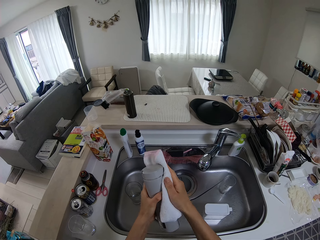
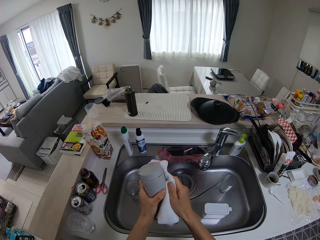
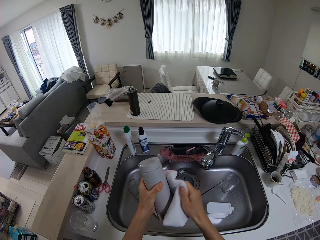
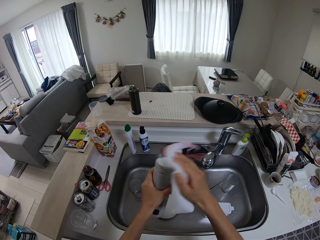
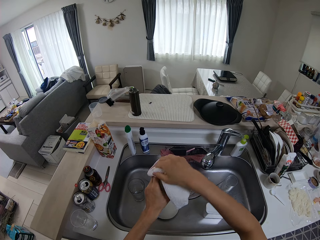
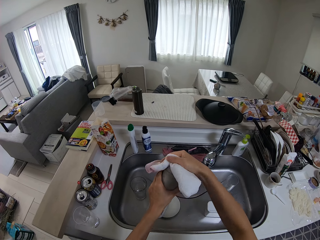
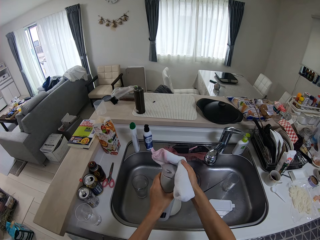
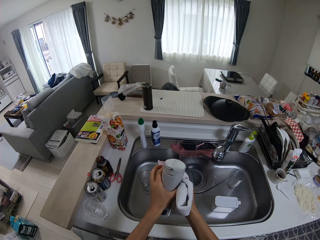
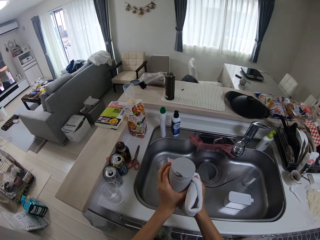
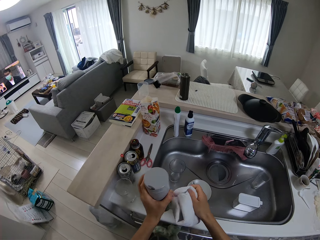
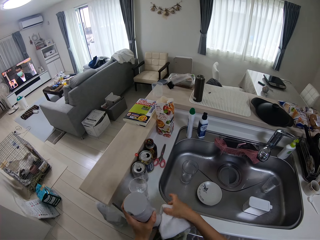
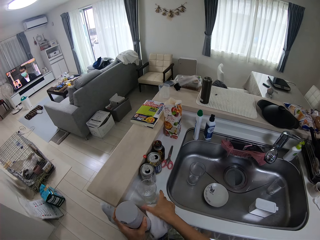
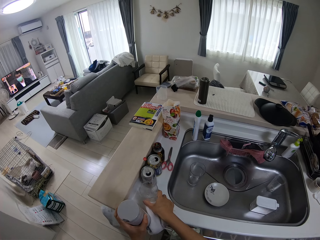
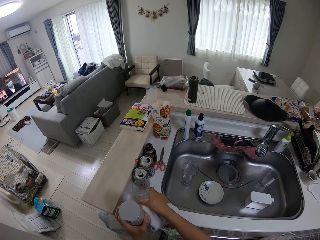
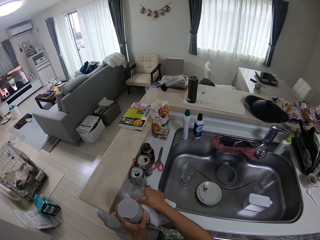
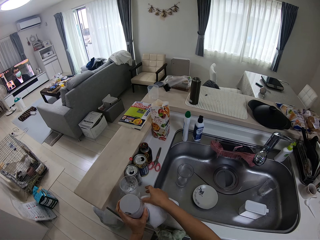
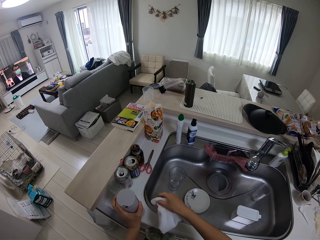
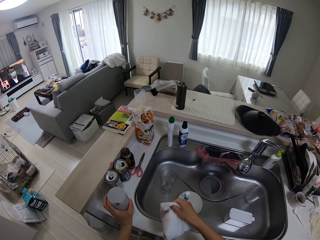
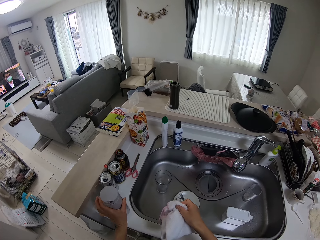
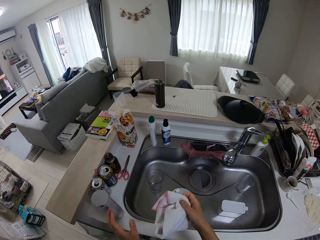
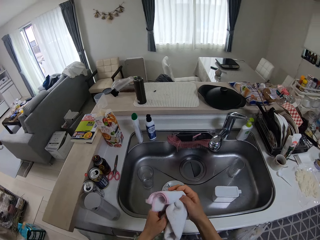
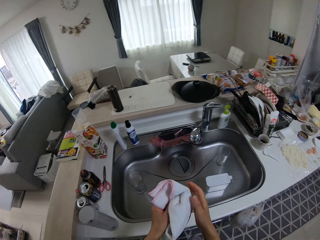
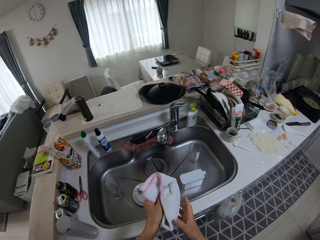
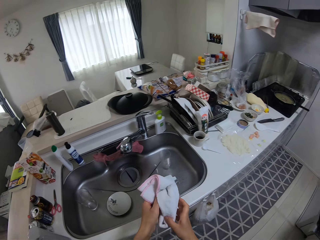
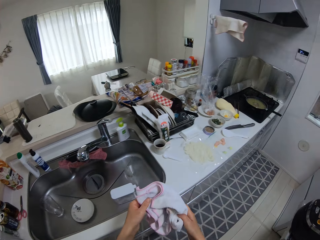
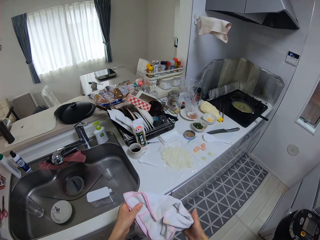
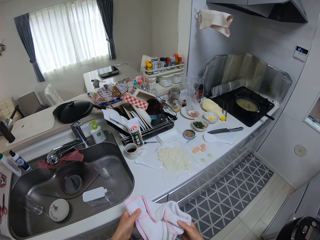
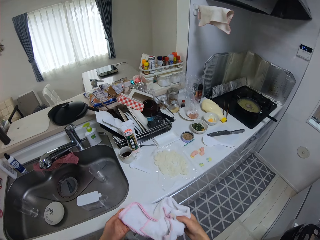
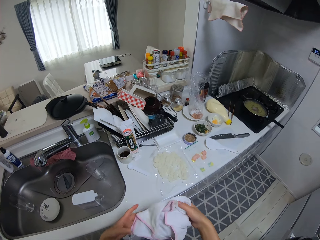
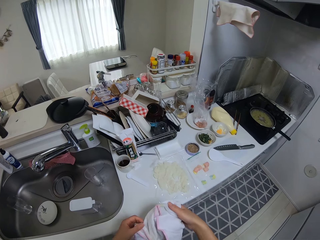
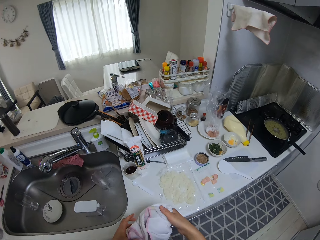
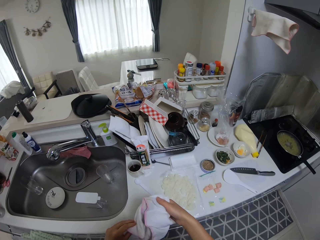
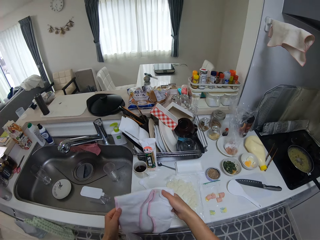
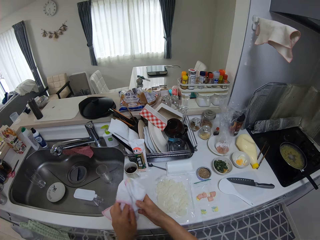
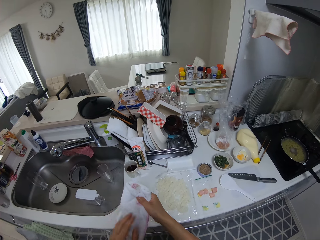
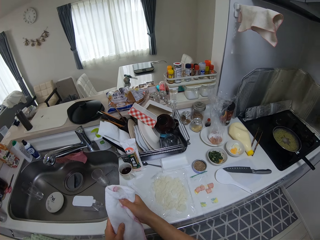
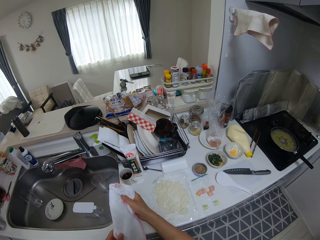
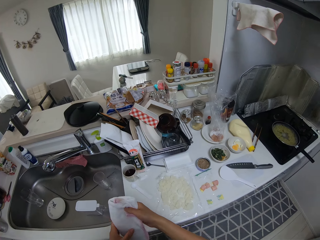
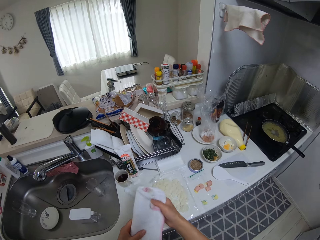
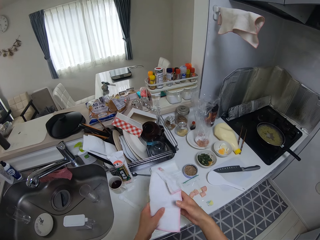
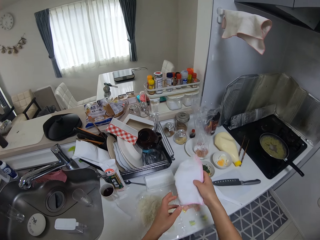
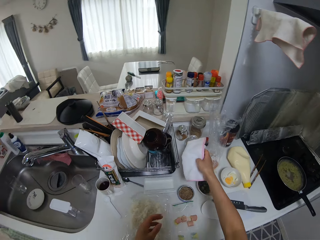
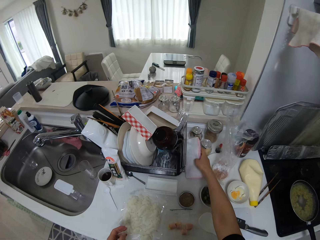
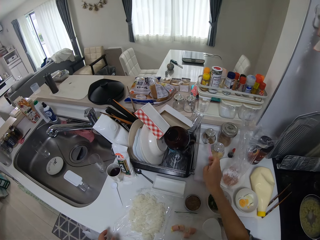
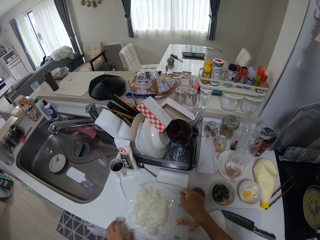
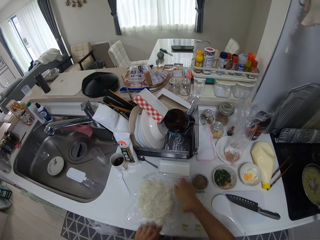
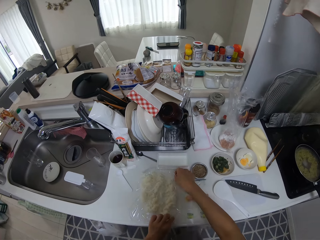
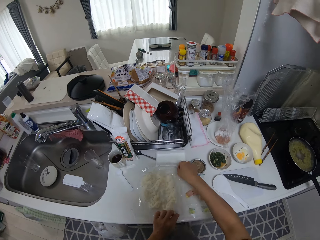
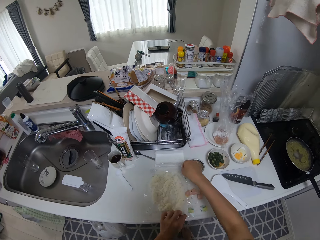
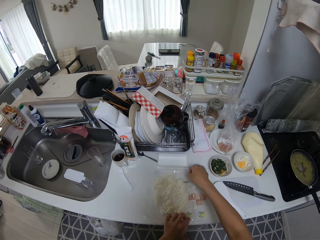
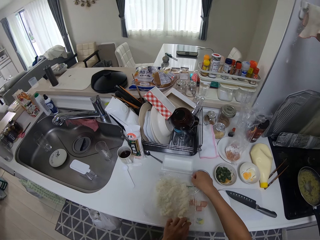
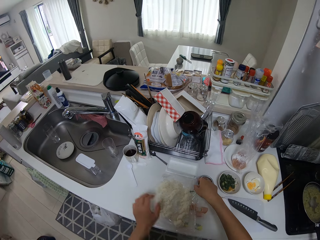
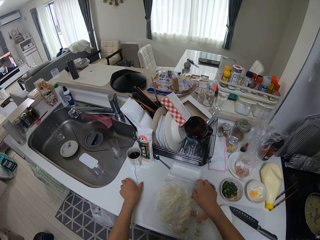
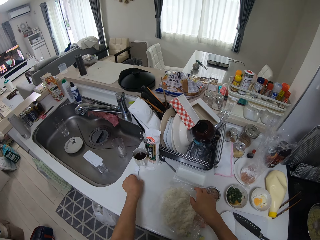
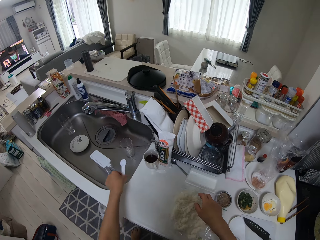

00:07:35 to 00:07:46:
The camera wearer adjusts a glass cup on the kitchen surface. She pushes the glass cup on the counter. She places the flask on the counter. She adjusts the cloth in her hands. She folds the cloth. She places the cloth on the counter. She pushes the paper aside. She adjusts the nylon of food with her hands.

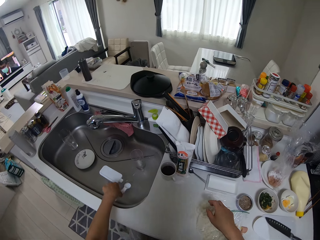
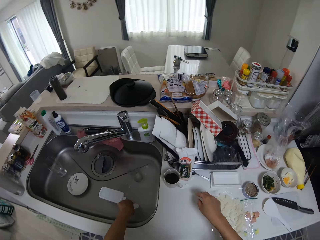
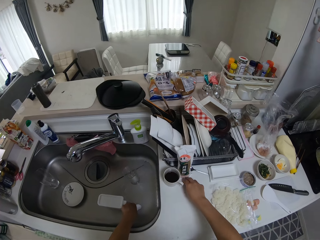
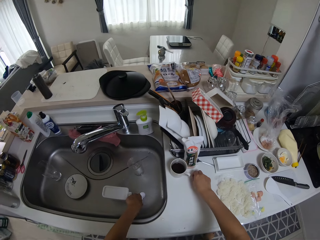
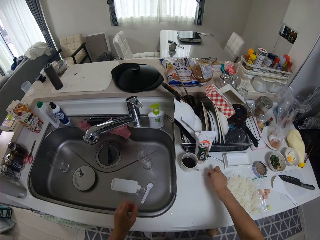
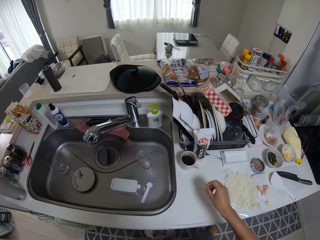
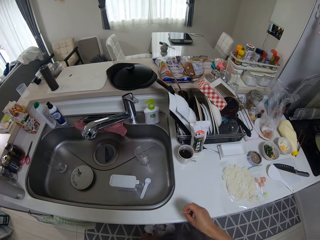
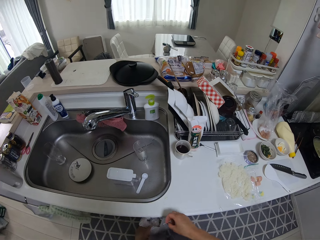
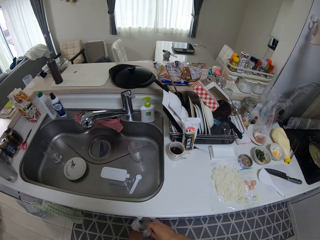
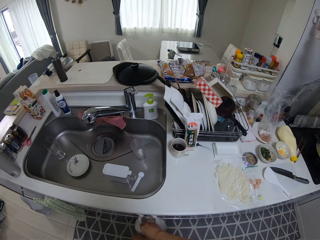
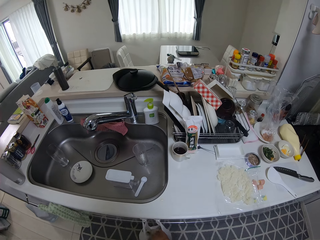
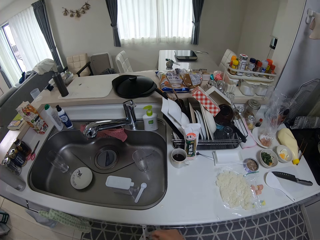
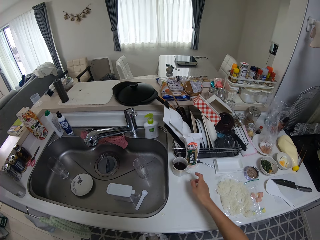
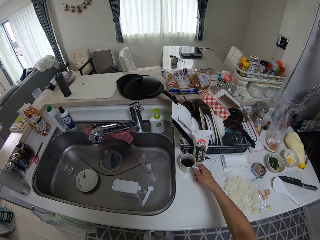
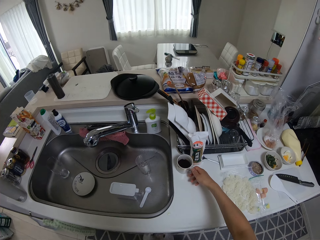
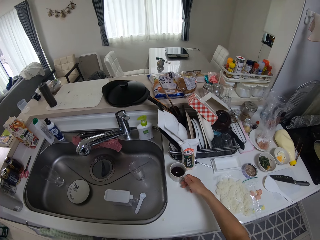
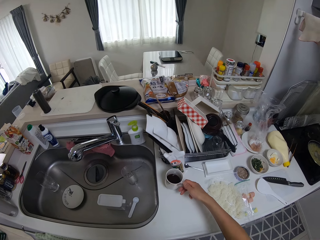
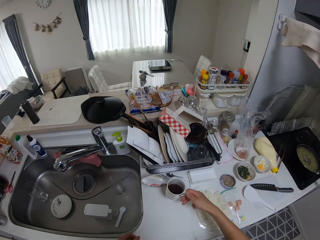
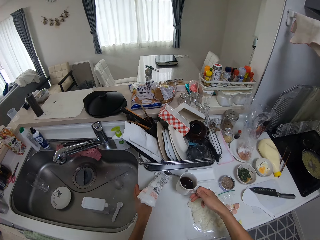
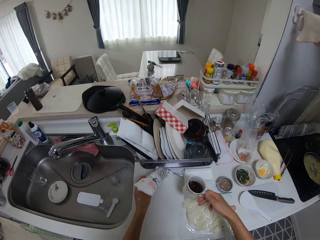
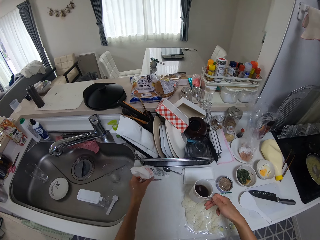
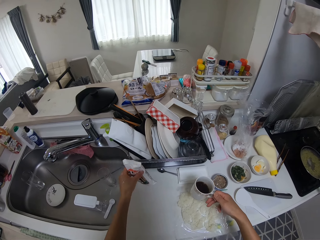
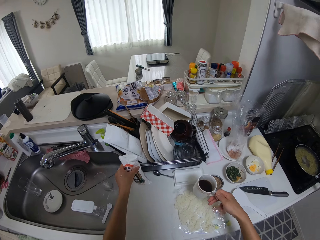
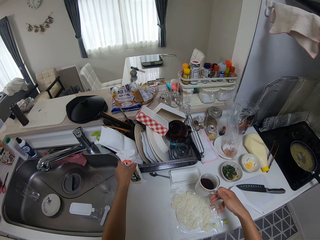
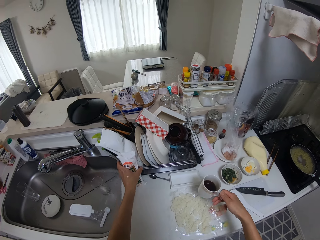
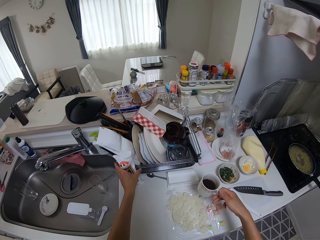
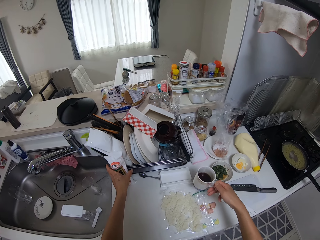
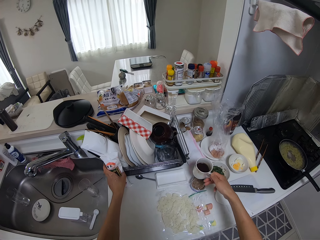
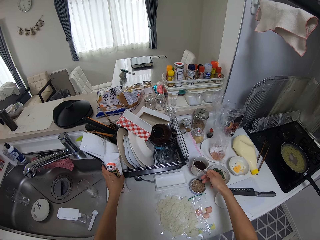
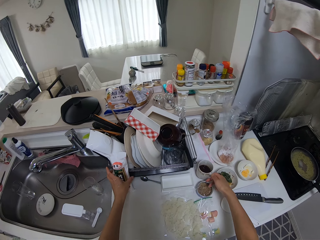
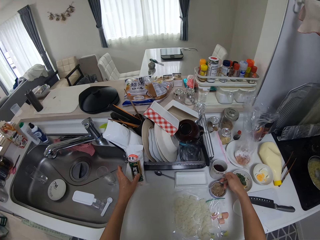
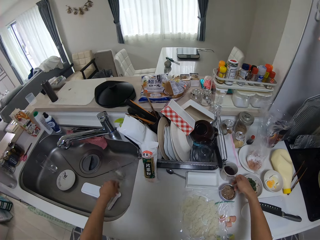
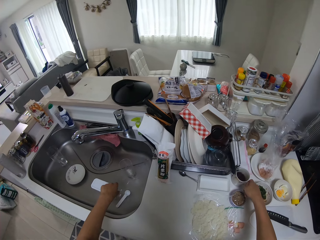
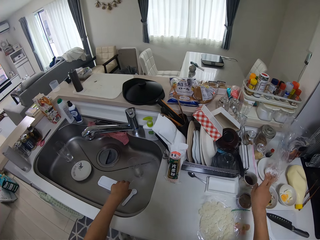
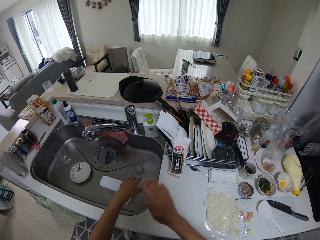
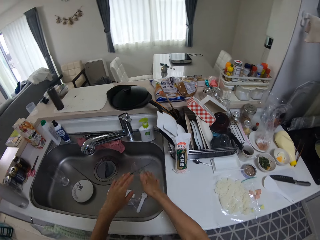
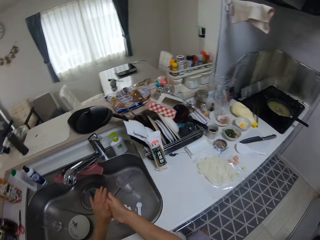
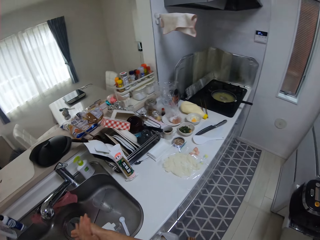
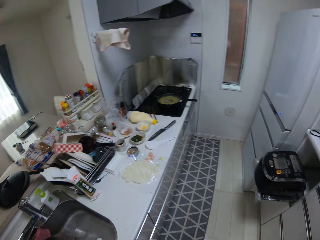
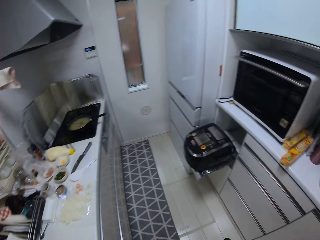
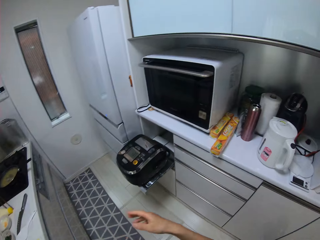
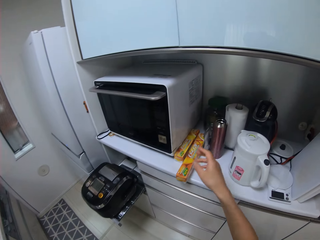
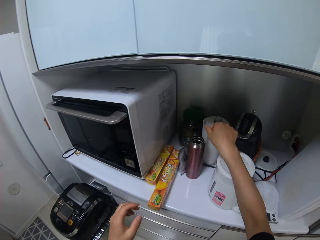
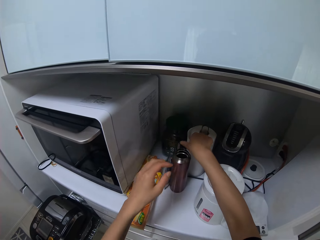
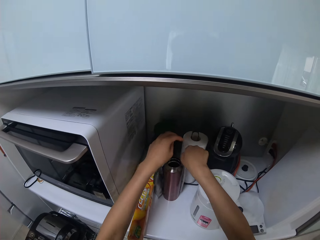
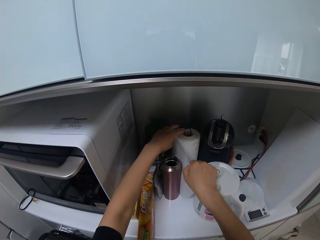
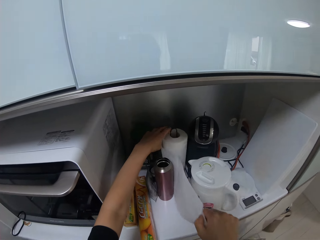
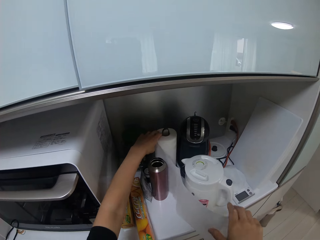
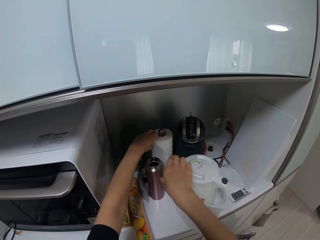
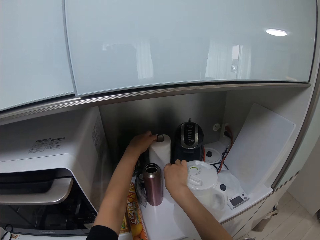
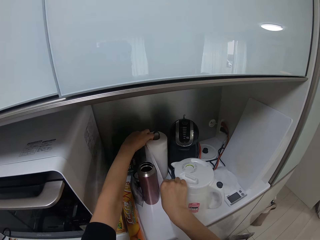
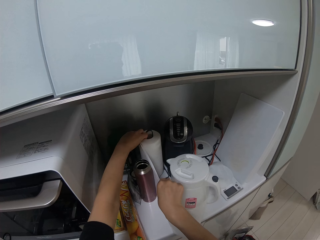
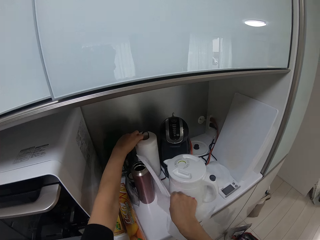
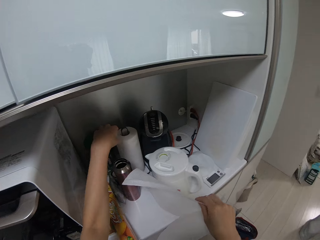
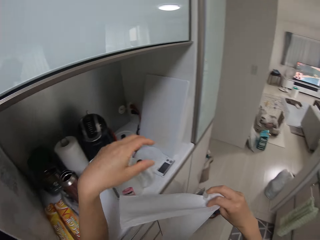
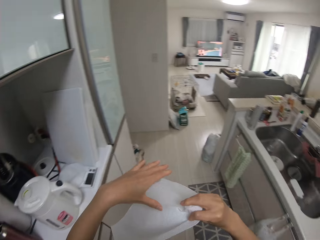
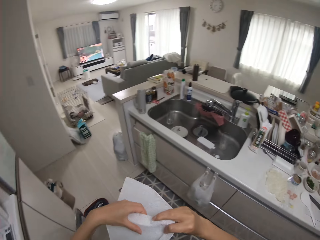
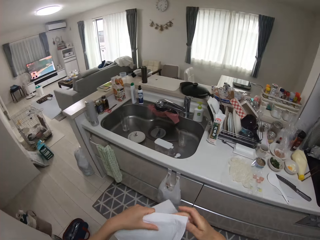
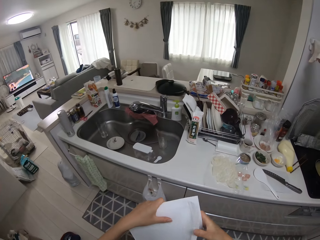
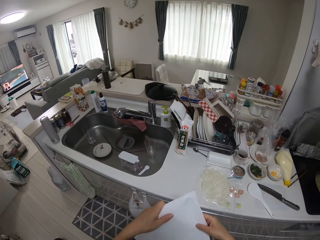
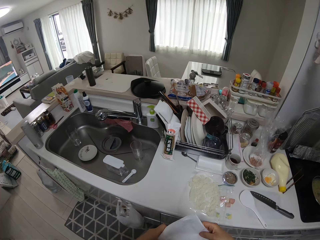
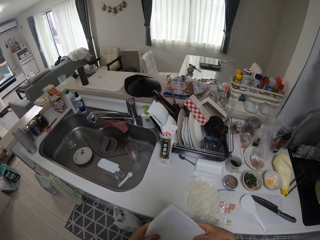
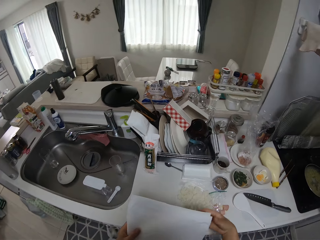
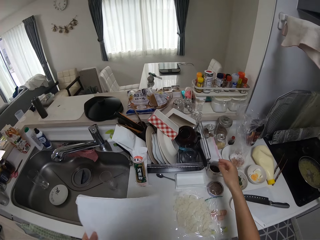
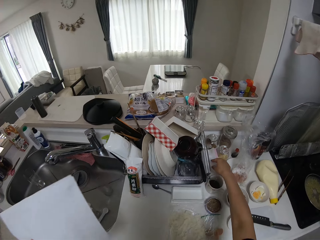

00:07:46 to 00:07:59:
The camera wearer picks up the spoon from the counter. She drops the spoon in the wash sink with her left hand. She adjusts the cup on the kitchen surface with her right hand. She picks up the piece of paper from the counter and places the piece of paper in the trash bin. She picks up the cup from the counter, carries the cup with her right hand. She catches a nylon pack of flour with her left hand. She adjusts the nylon pack on the kitchen surface. She places the cup on the counter. She dusts off her hands in the wash sink. She wipes her hands together. She cuts out tissue paper with her right hand. She folds the tissue paper in her hands.
